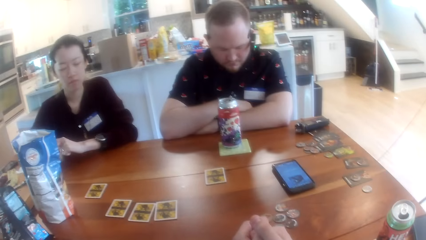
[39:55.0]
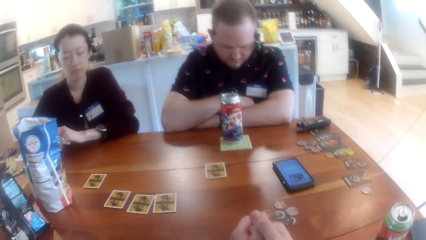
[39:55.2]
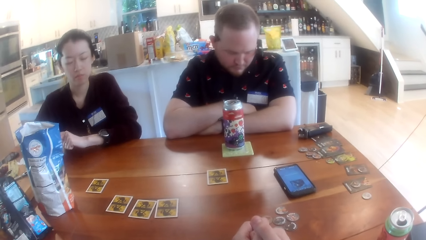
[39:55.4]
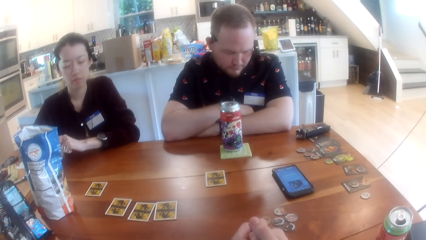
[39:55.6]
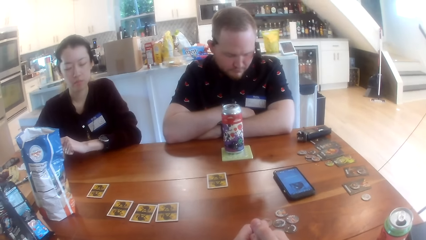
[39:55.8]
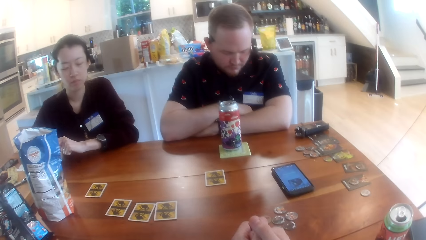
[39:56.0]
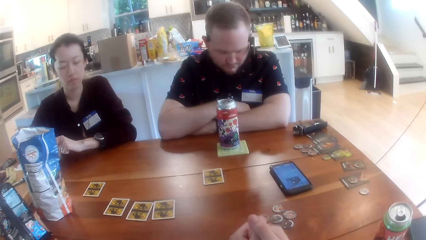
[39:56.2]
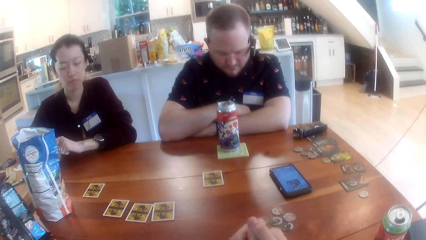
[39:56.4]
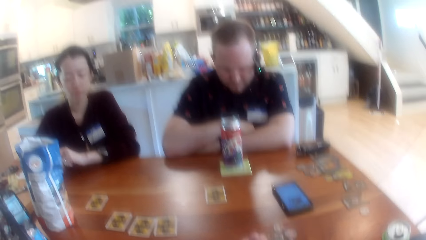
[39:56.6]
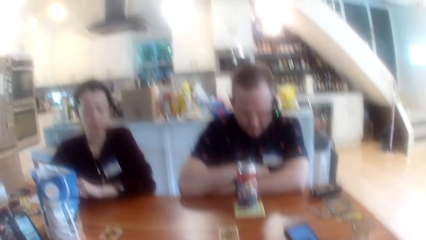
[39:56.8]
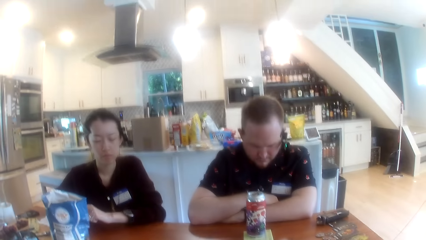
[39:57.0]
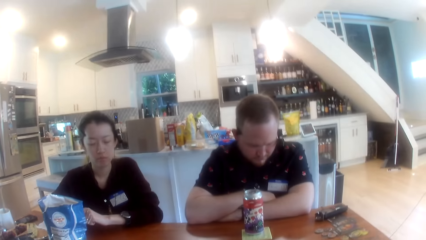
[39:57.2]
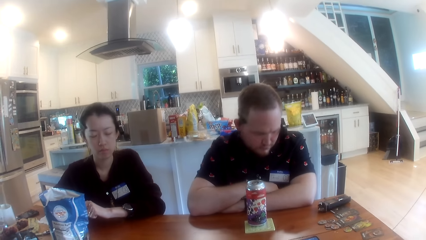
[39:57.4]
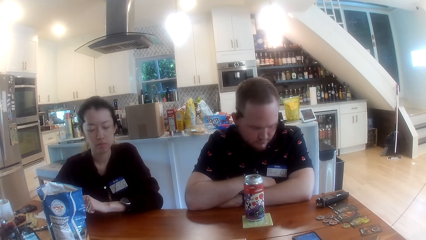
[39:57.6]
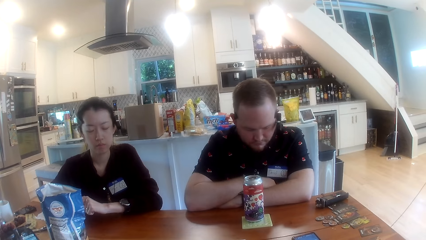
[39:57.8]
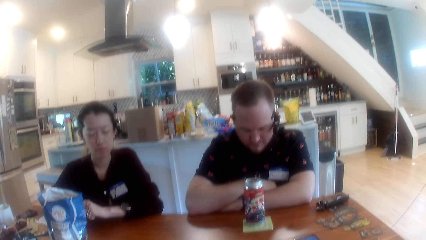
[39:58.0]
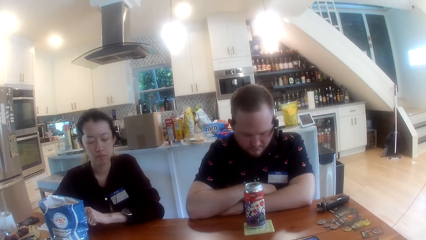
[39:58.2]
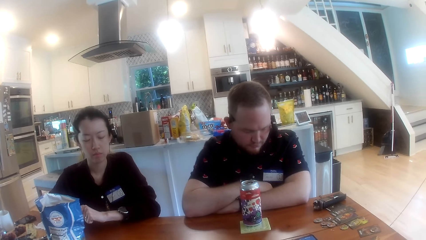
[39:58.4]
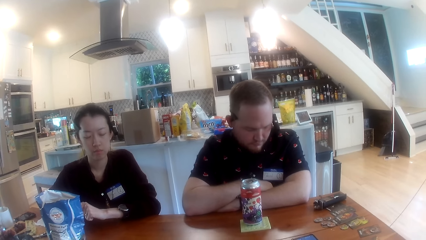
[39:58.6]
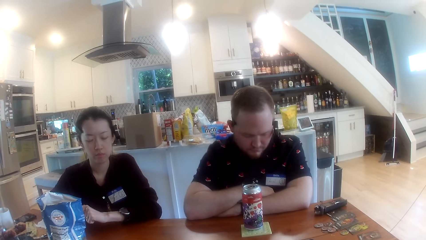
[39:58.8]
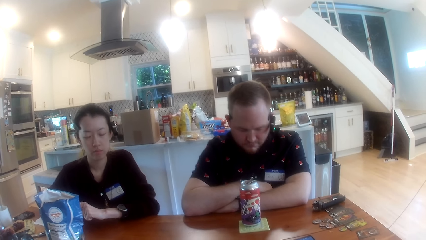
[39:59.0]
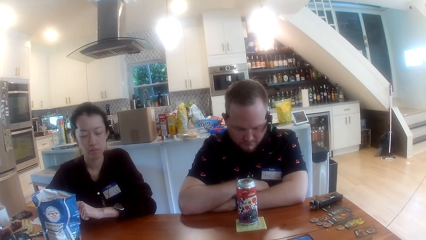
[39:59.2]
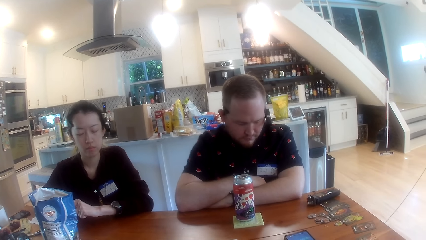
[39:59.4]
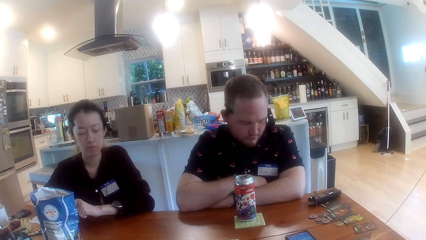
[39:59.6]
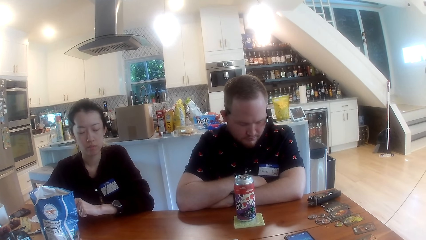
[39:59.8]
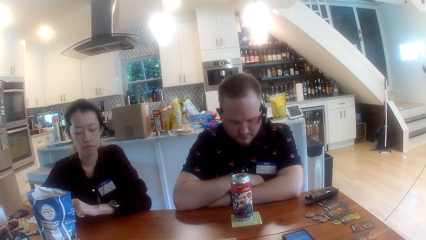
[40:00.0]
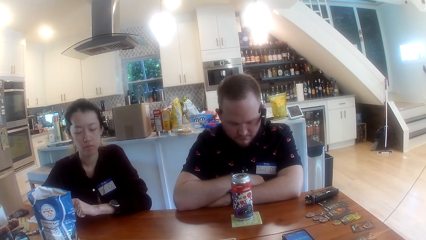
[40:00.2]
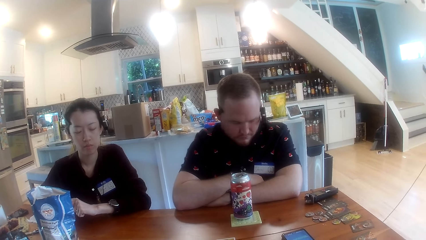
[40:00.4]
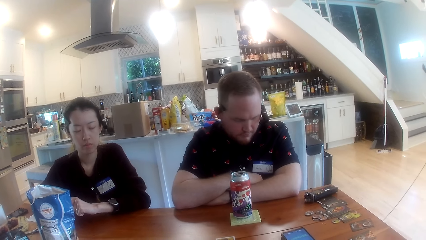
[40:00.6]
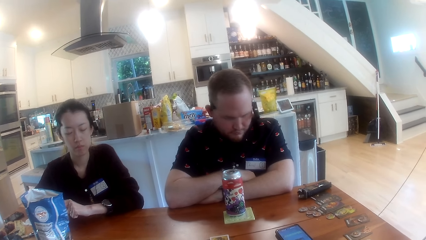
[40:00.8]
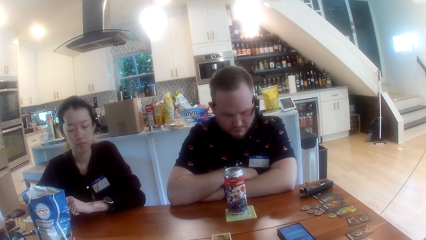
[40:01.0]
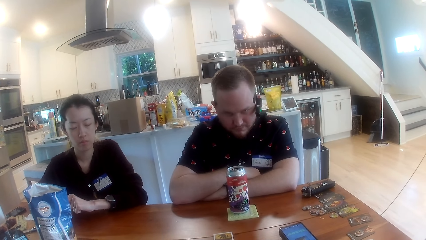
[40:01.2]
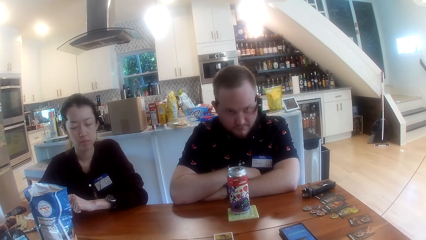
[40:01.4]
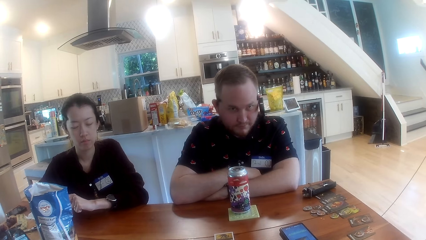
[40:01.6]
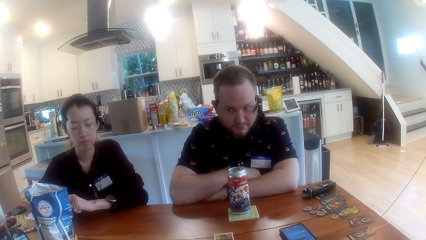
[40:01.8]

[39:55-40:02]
The man shakes his body.

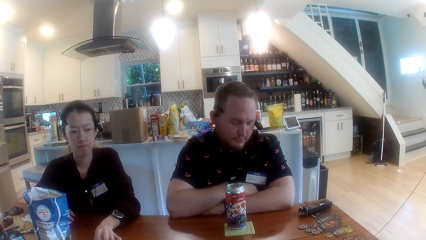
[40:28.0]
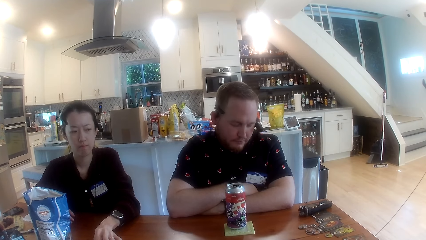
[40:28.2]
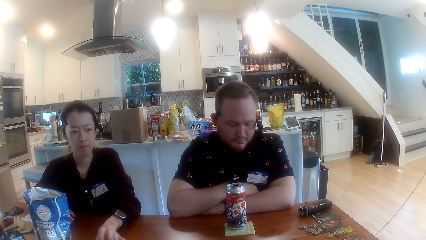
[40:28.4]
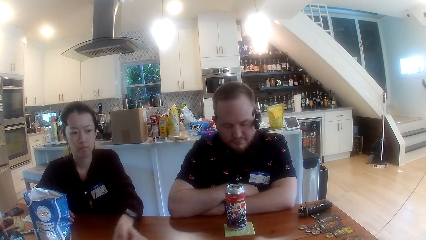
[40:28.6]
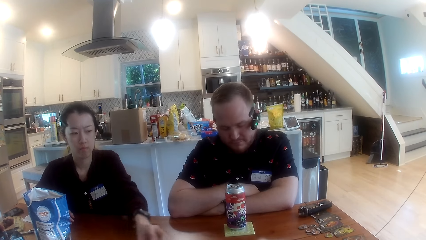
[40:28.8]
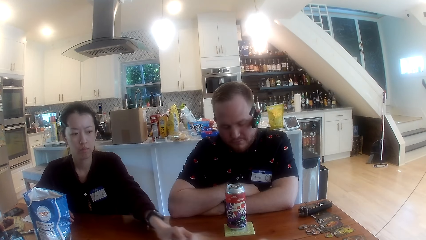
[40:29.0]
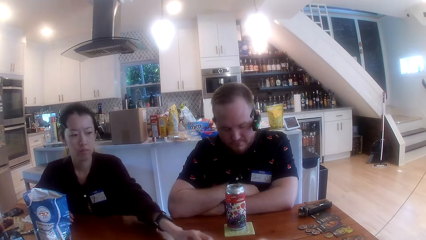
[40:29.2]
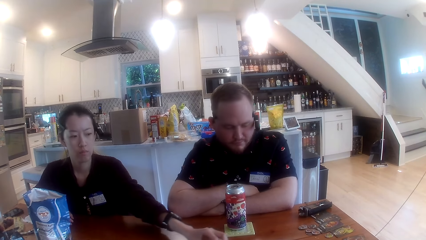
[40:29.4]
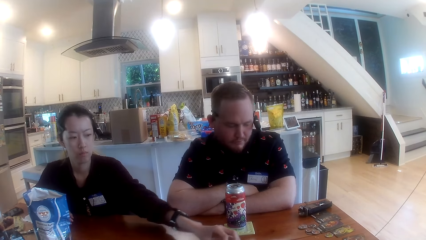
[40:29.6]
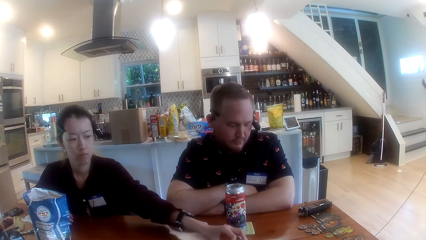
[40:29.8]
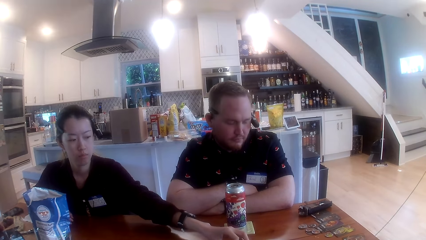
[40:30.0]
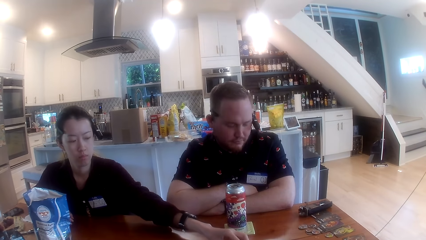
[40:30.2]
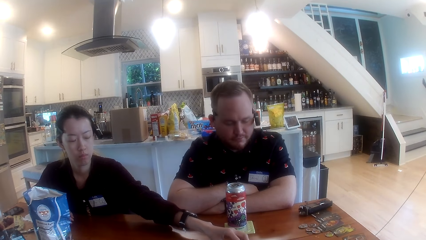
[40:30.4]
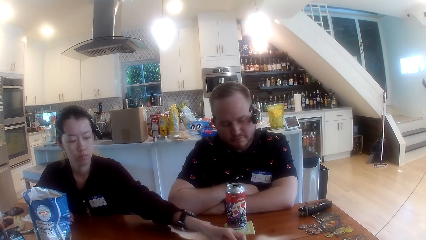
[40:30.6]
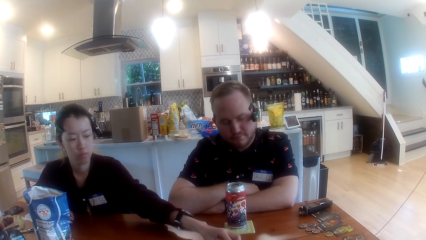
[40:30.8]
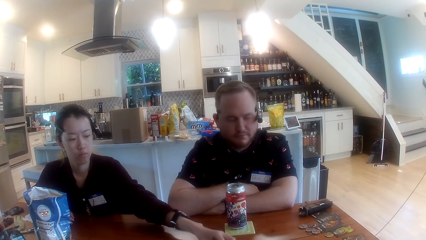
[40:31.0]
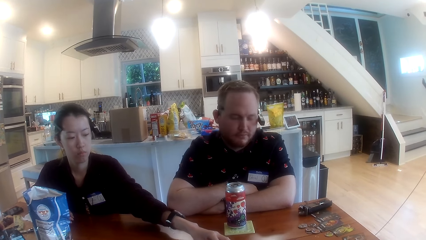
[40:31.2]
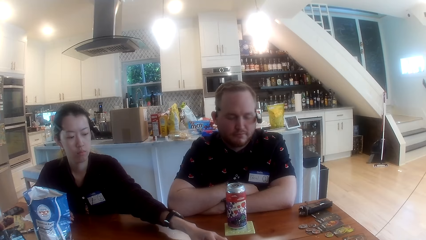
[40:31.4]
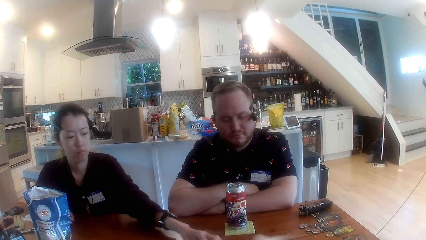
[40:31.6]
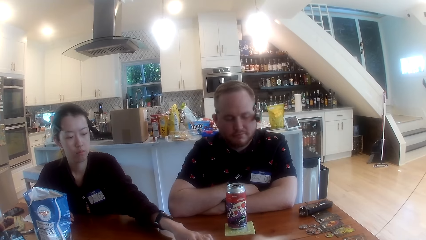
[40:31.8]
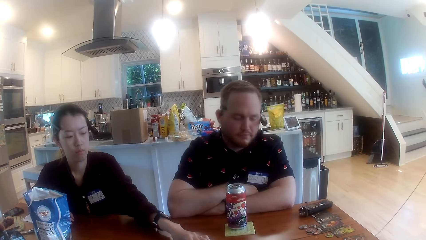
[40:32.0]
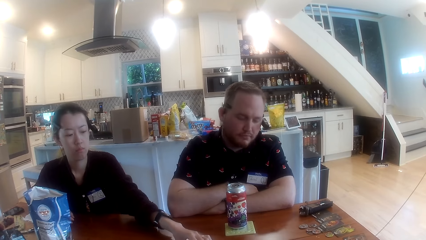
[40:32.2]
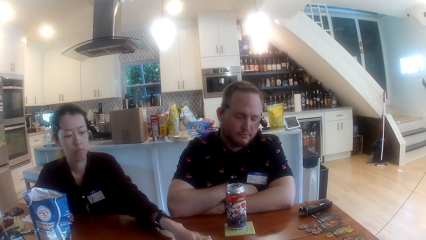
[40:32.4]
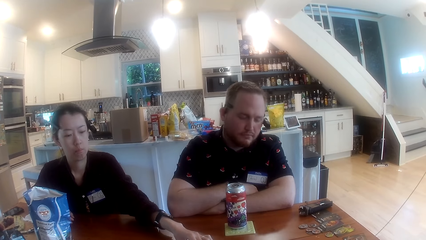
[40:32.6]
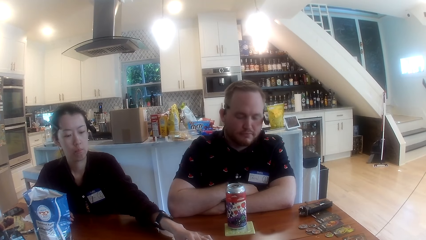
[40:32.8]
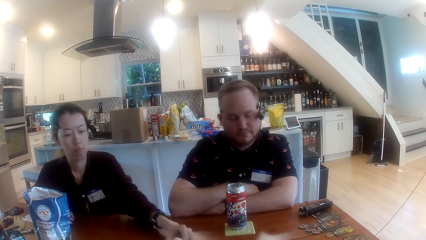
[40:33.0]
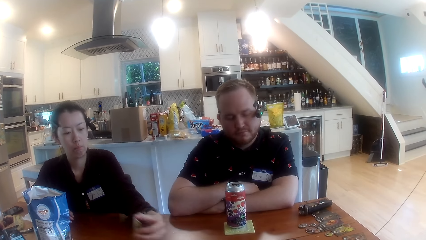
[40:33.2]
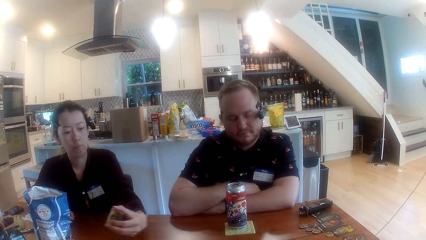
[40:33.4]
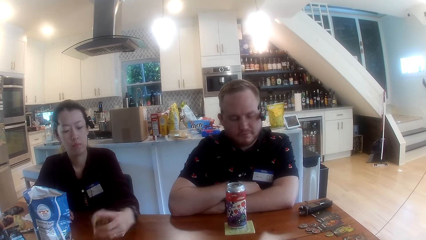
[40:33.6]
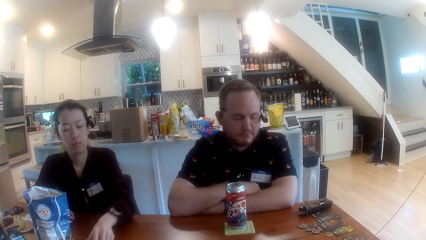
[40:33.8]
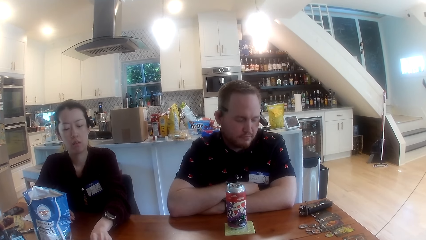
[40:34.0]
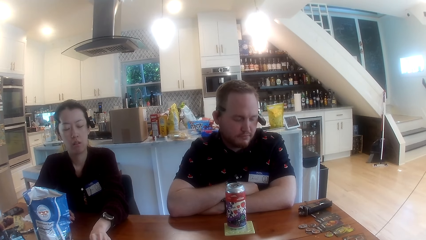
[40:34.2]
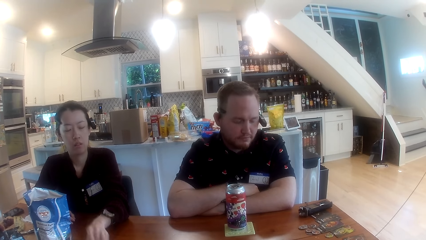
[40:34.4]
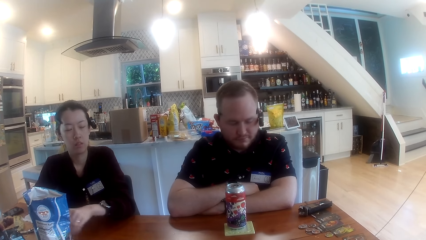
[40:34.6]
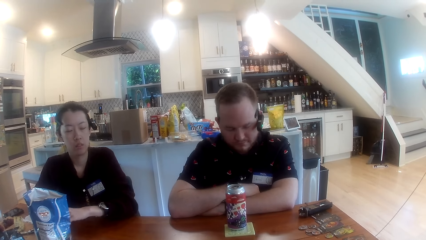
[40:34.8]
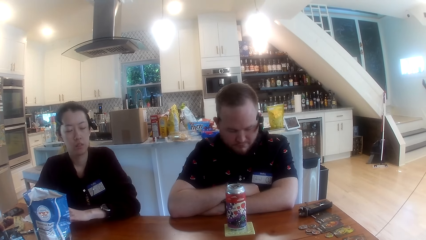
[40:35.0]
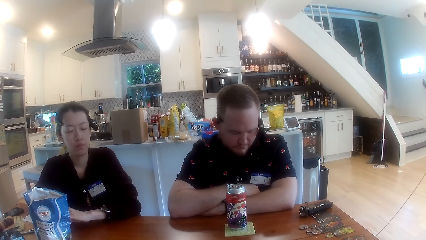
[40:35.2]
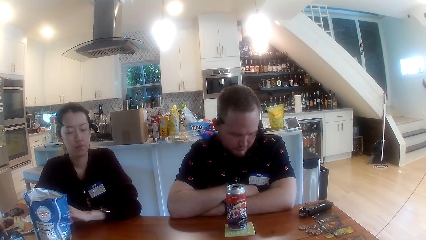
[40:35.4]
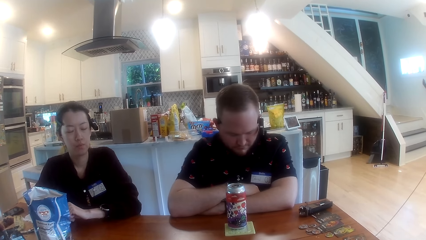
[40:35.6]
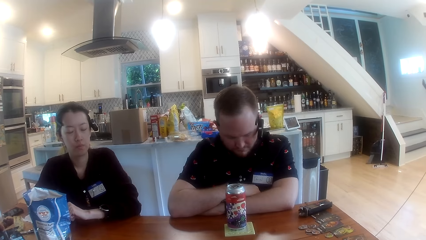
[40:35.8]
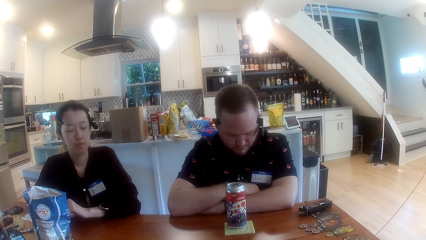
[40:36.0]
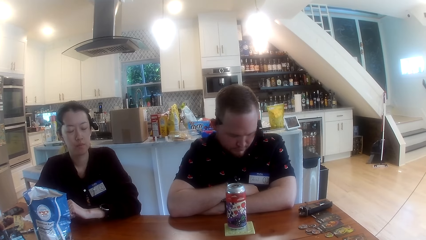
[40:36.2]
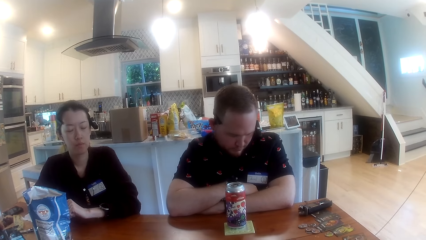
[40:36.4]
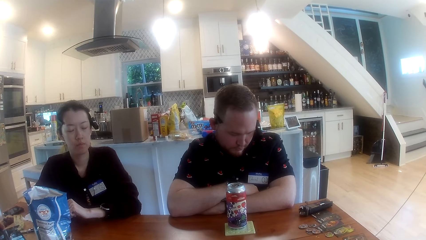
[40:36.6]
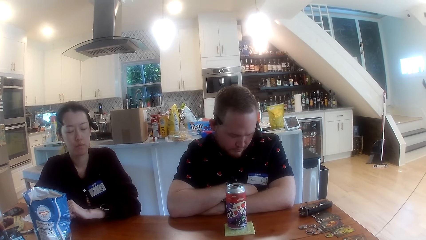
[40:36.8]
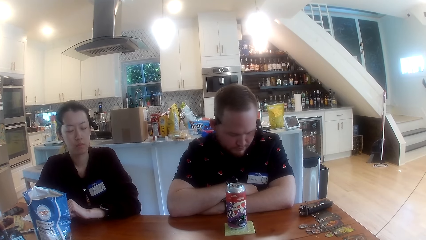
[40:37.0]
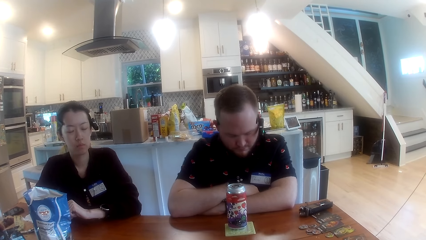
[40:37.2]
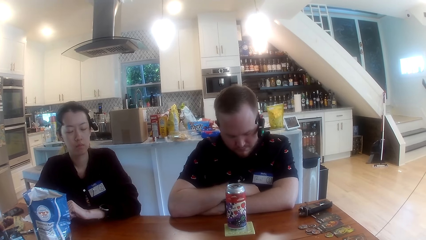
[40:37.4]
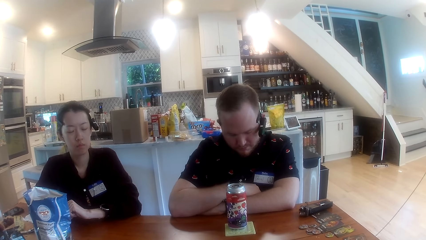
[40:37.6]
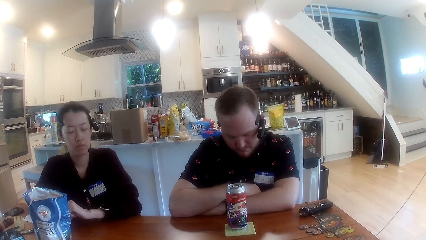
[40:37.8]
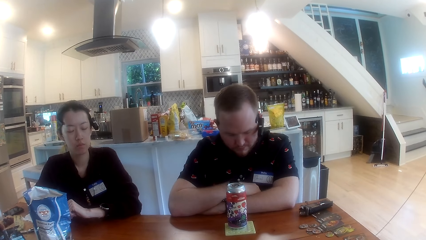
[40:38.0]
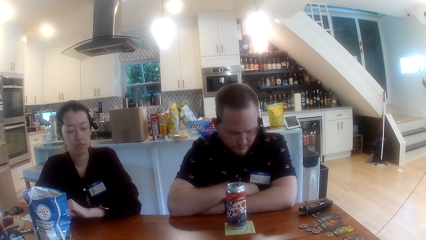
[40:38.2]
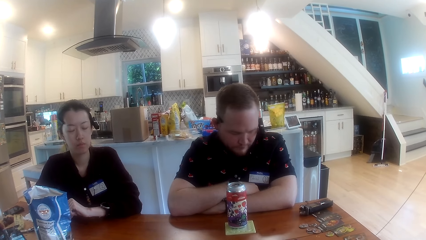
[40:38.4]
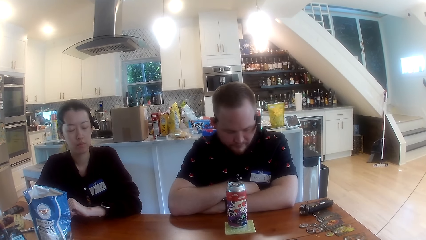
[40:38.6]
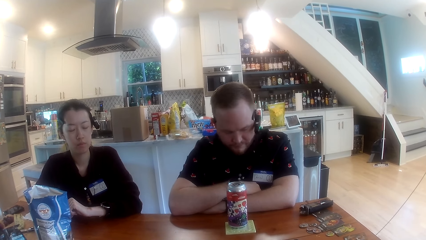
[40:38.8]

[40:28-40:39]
The woman picks up the card on the table with her left hand. The woman checks the card in her left hand and drops the card on the table with her left hand.
